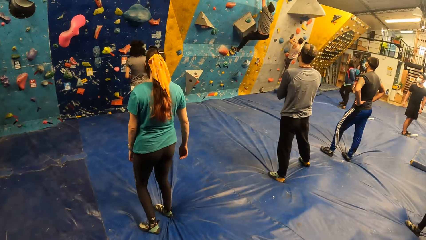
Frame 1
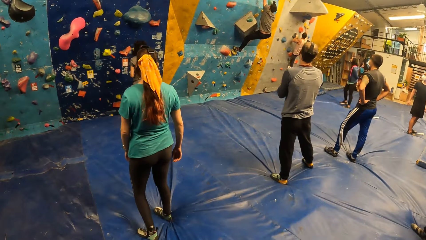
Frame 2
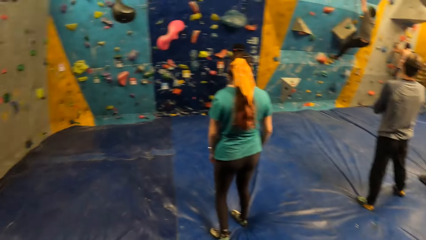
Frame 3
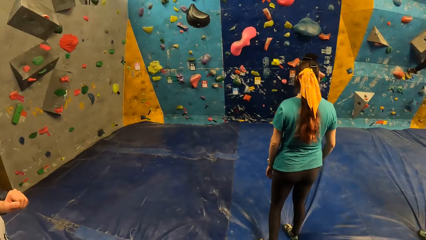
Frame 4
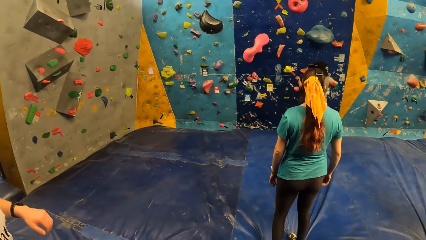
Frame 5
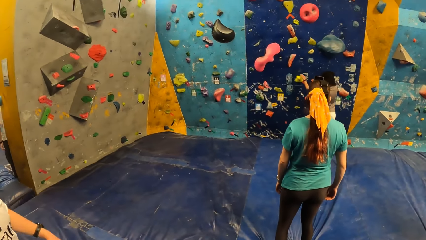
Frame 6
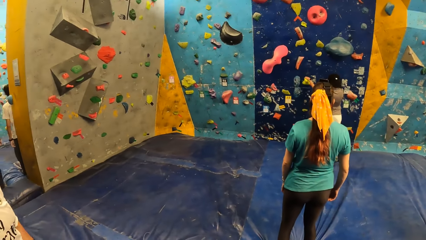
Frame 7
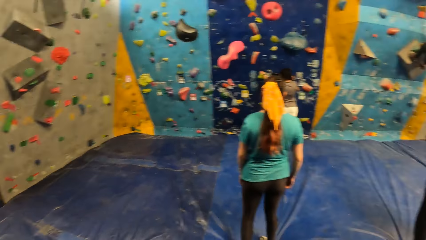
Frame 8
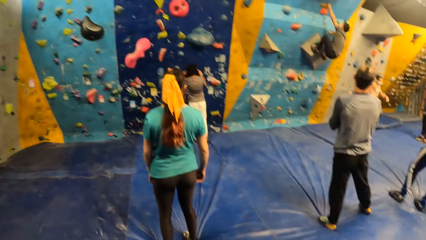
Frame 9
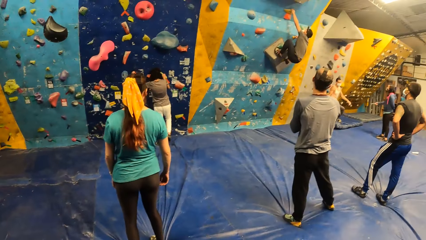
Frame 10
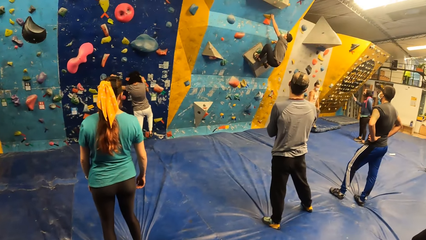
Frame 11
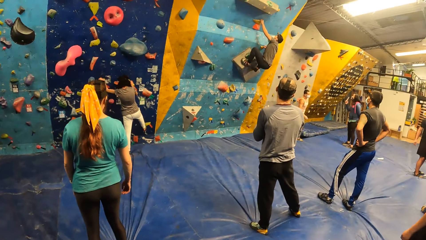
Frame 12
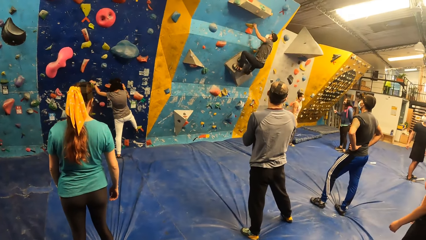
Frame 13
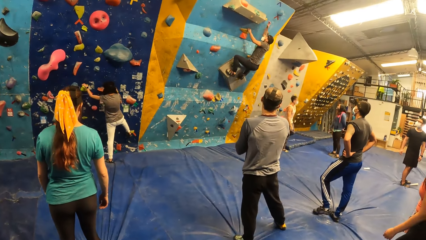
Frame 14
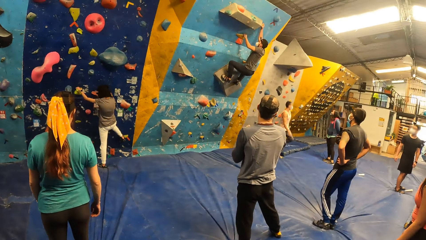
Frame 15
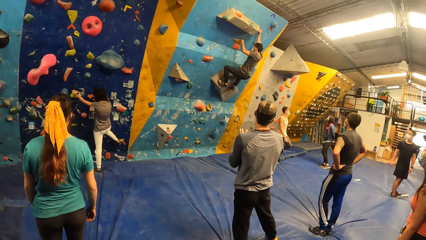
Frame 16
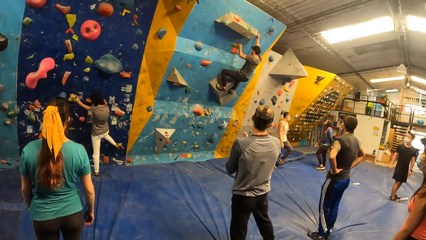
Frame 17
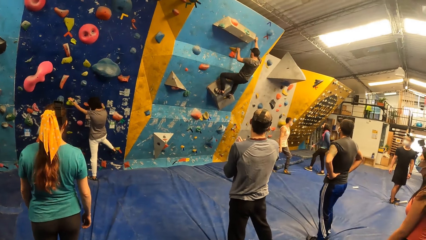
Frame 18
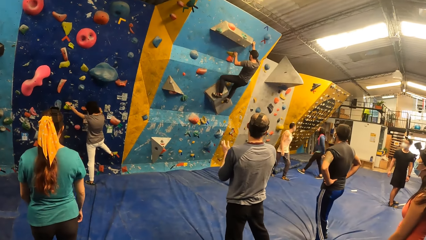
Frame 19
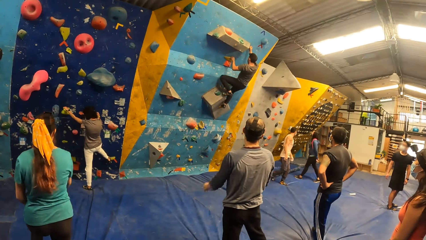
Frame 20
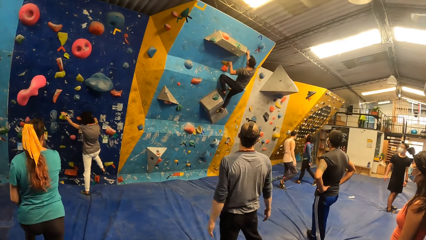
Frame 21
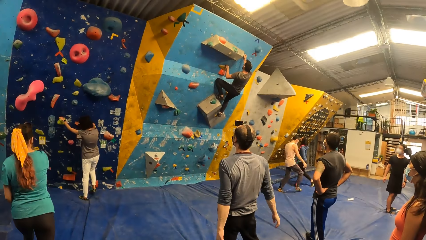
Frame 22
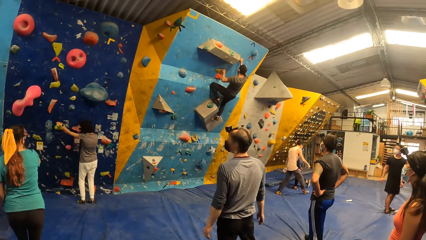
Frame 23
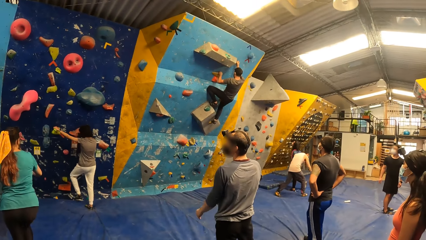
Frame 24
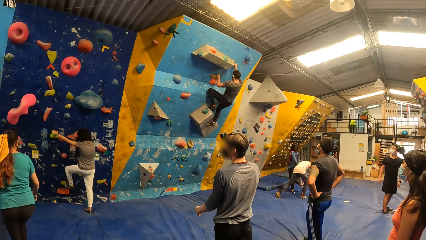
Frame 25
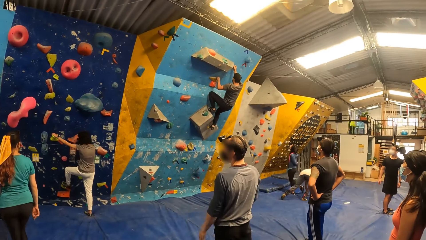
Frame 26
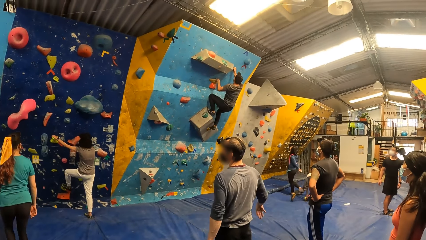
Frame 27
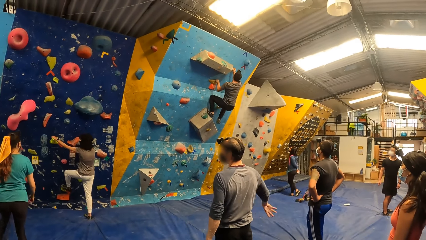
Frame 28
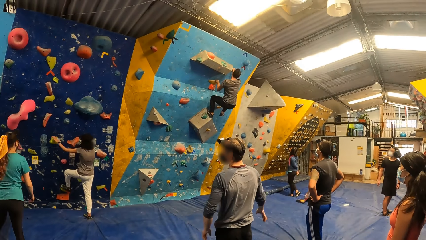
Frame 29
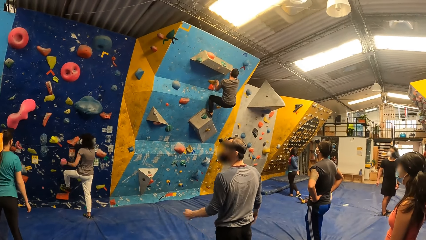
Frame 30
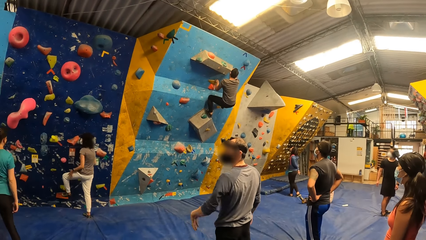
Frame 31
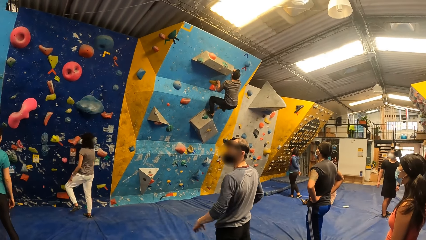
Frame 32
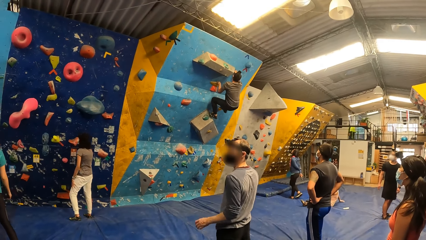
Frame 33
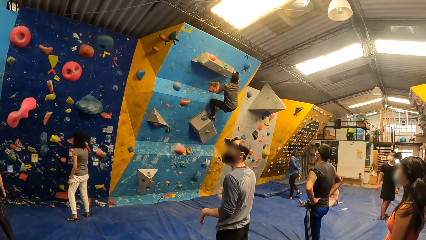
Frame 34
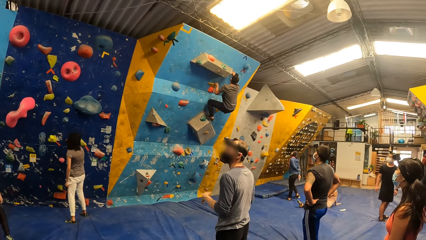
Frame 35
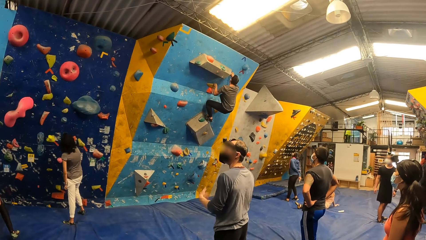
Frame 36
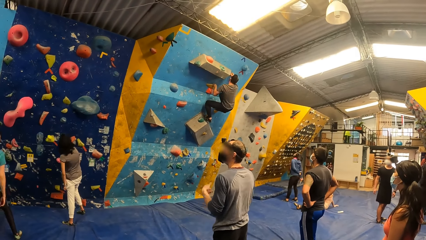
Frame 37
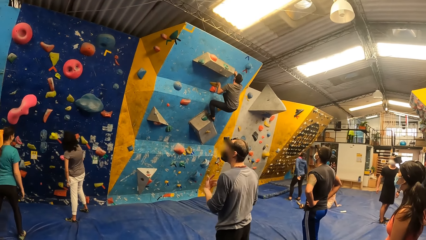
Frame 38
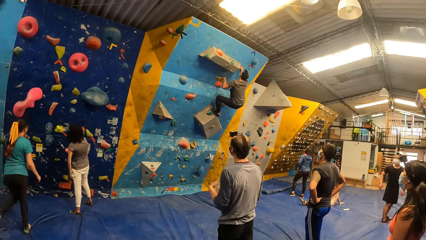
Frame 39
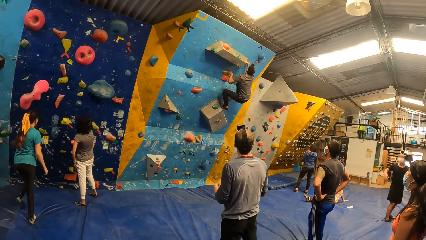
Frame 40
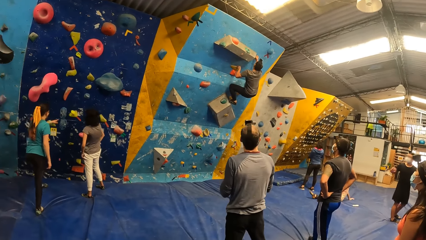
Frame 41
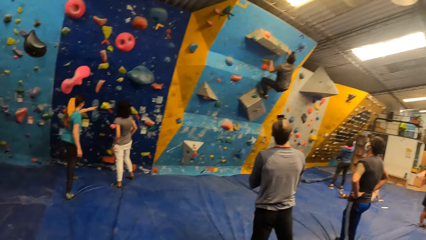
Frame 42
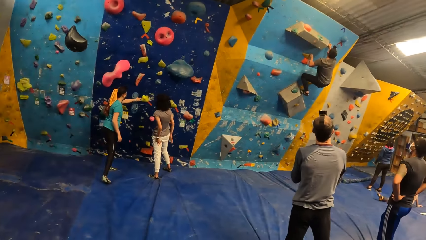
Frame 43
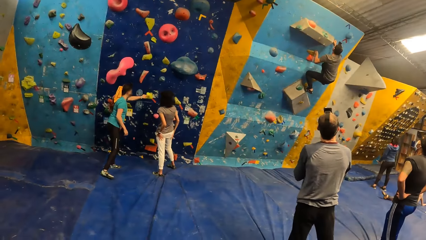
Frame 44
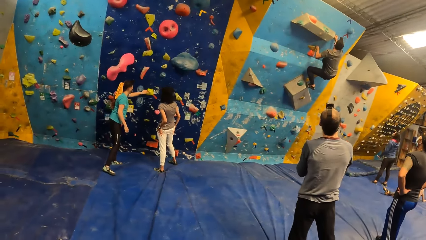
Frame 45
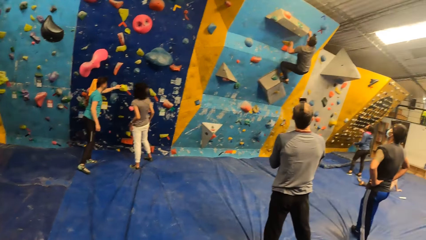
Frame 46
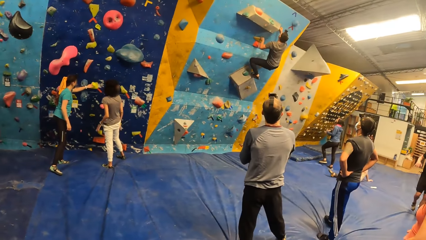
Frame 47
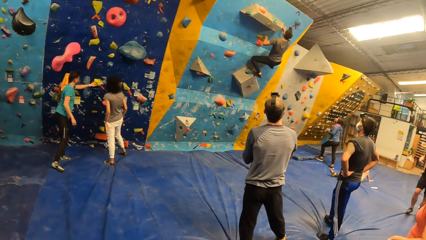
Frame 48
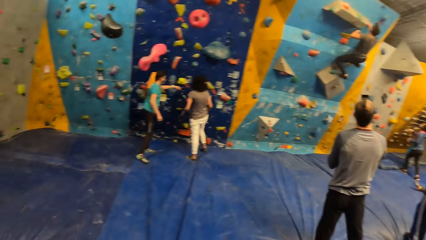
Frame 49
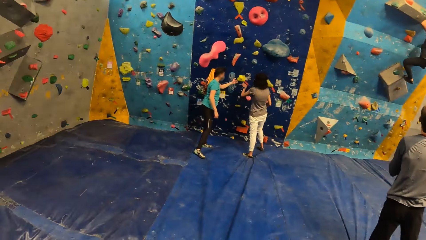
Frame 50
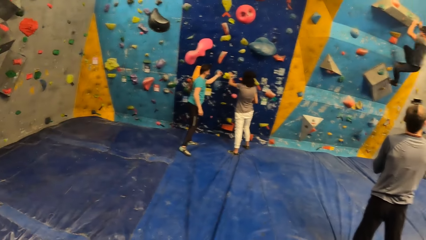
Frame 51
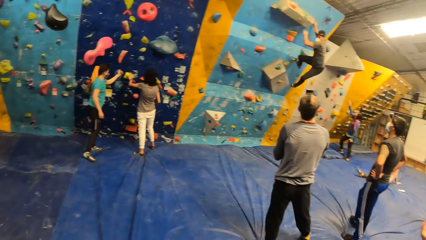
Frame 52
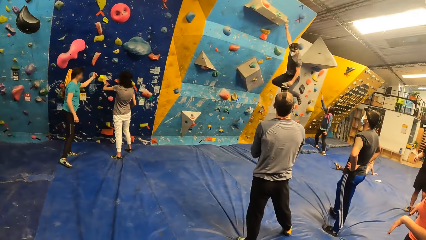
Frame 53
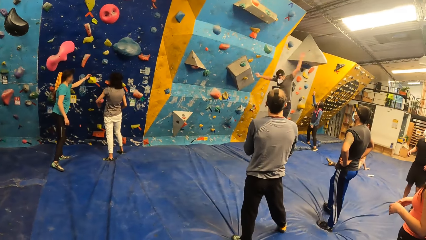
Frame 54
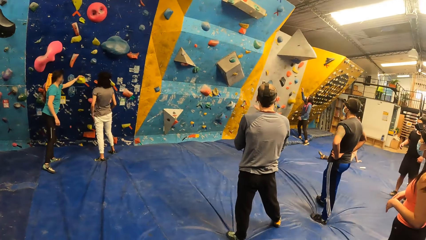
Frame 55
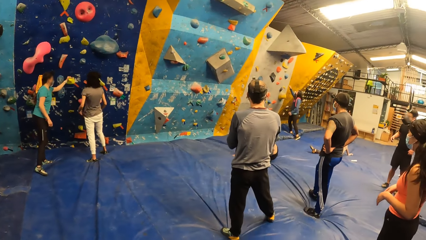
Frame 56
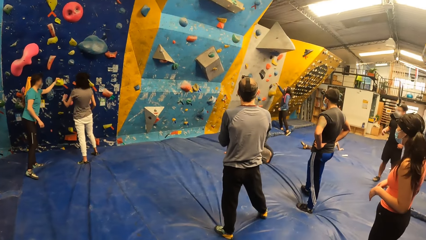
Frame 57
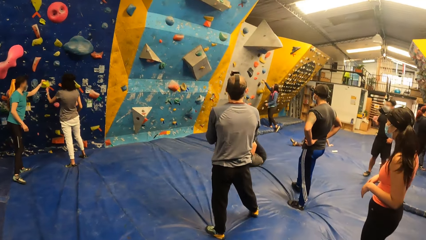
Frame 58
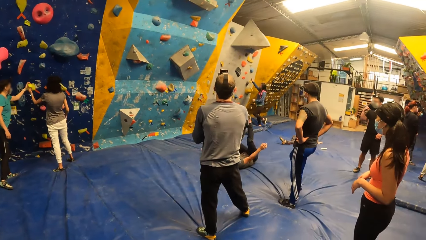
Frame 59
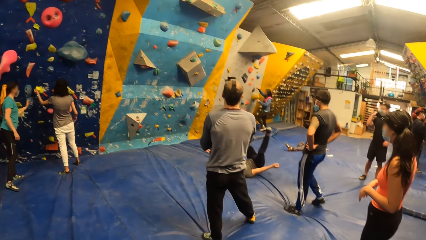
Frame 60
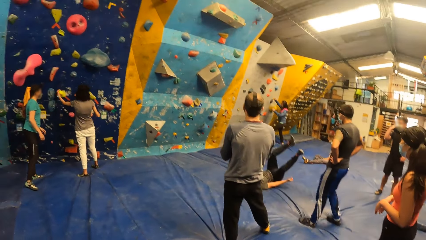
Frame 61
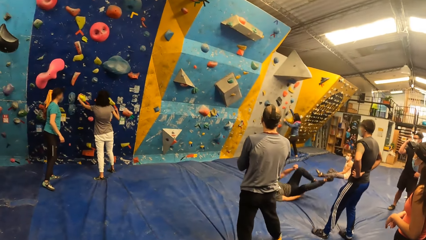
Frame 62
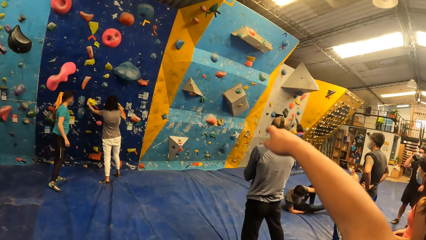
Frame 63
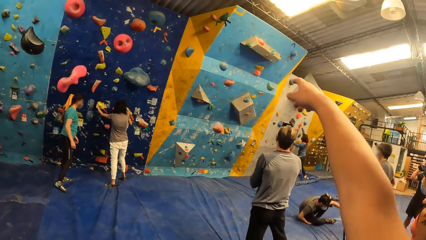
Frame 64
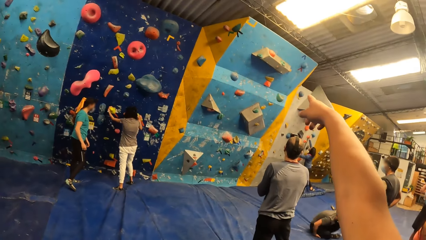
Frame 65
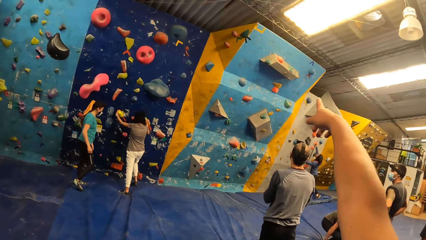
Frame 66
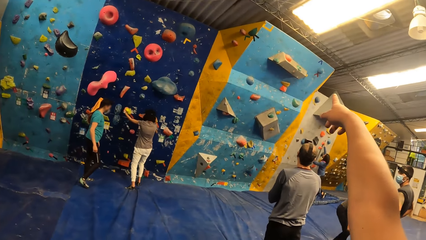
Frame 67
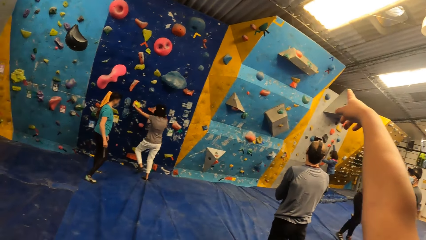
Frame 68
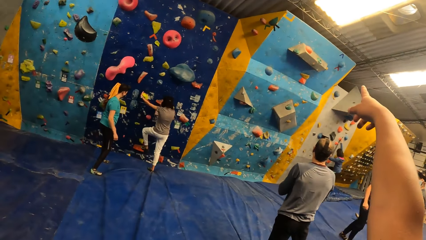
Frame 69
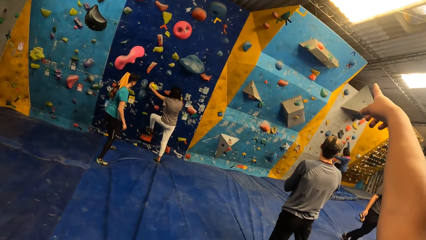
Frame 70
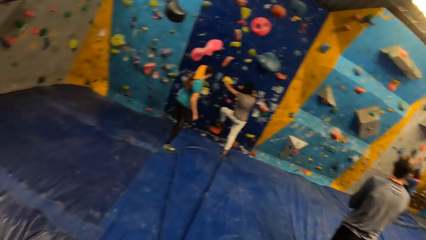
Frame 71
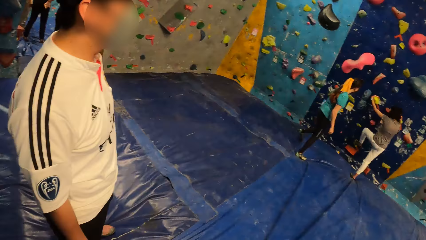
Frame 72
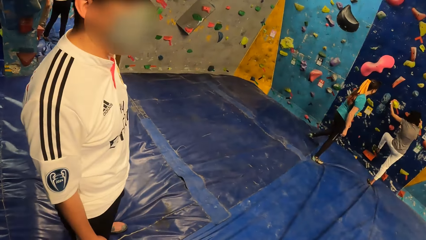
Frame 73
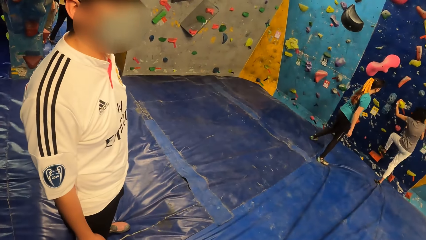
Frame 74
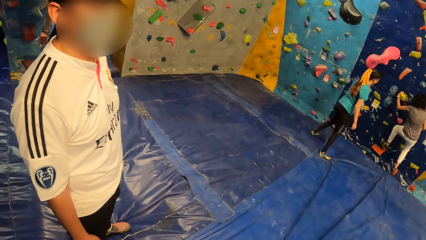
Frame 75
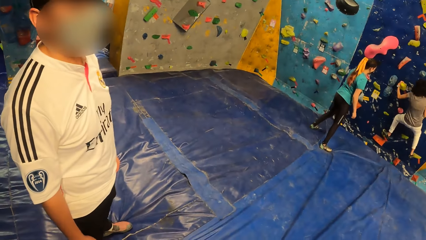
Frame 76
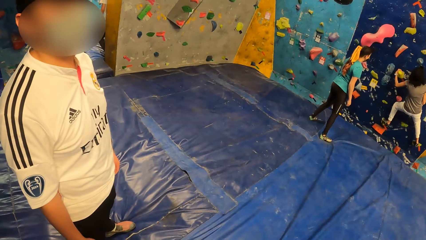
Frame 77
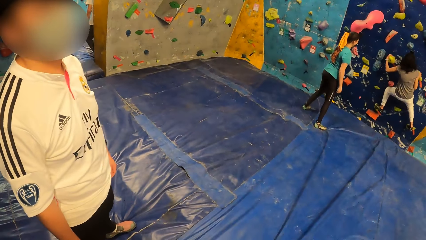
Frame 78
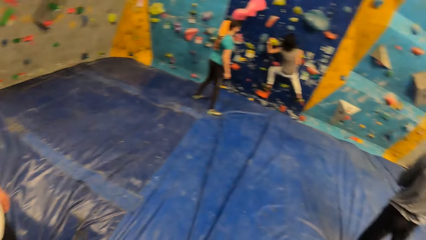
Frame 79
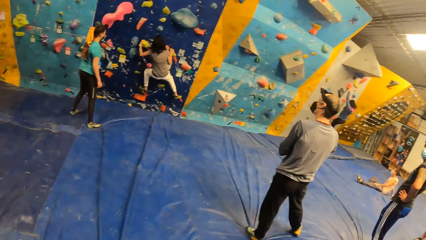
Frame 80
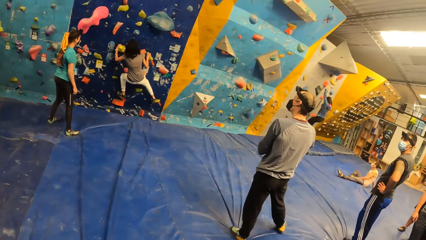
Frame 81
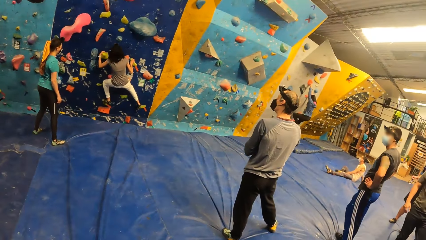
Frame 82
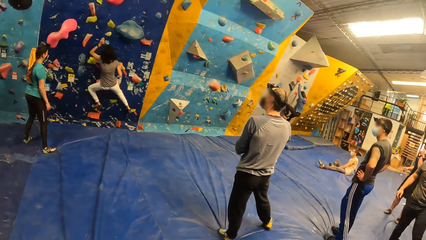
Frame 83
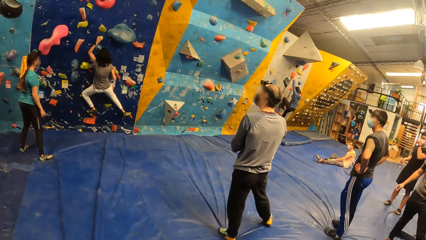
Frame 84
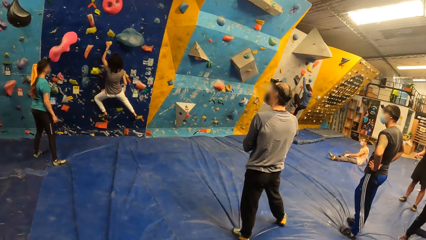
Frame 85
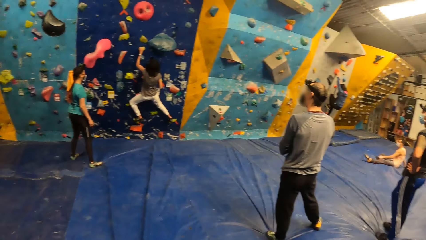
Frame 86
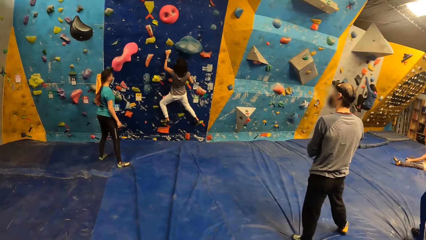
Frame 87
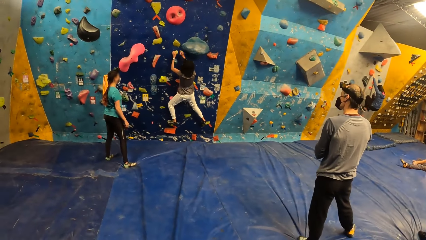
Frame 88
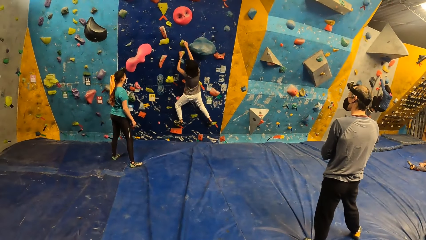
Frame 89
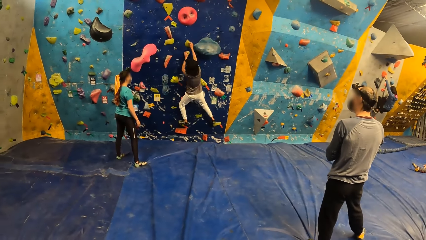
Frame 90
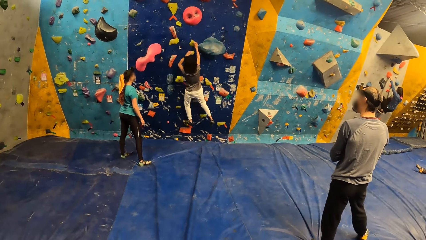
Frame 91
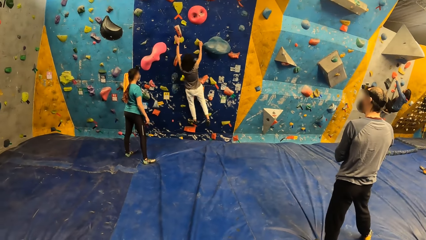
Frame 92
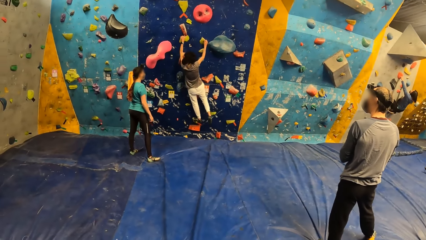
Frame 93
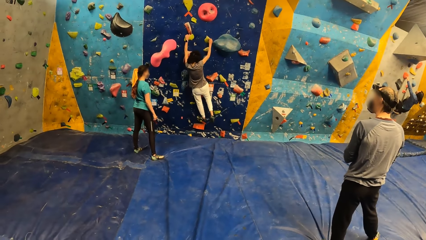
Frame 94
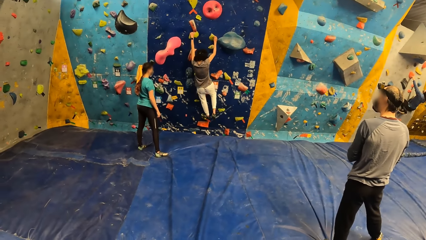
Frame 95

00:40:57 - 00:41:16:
The woman places both hands and a foot on the wall. The man sits on the floor. Another woman places her left hand on the foothold. The man drops from the wall to the floor. The camera wearer points forward with his right hand. The first woman places both hands and a foot on the wall and climbs the wall. A third woman climbs the wall.
